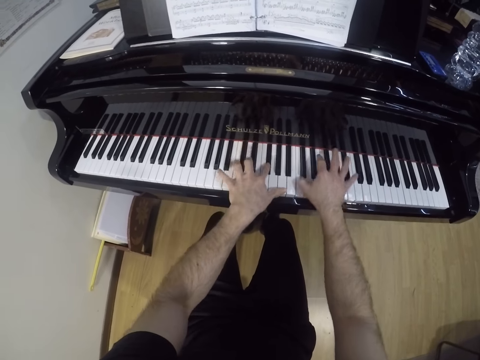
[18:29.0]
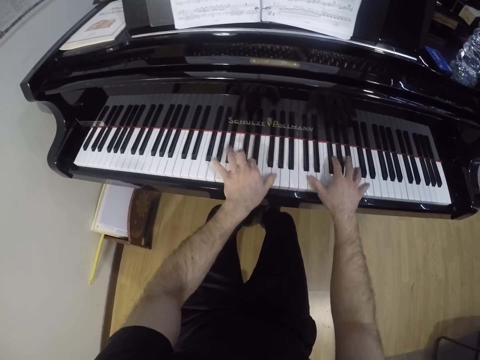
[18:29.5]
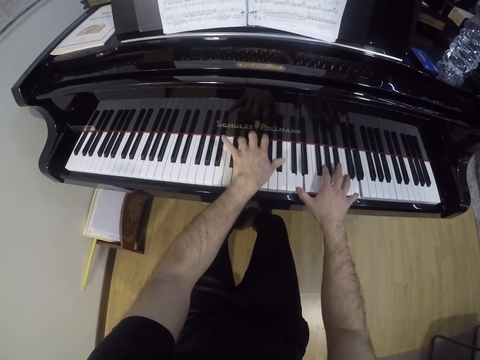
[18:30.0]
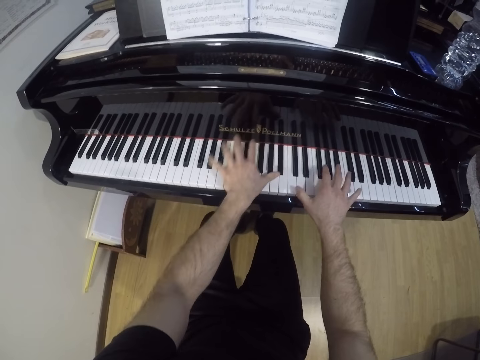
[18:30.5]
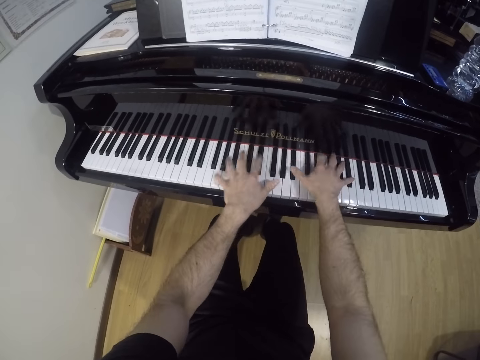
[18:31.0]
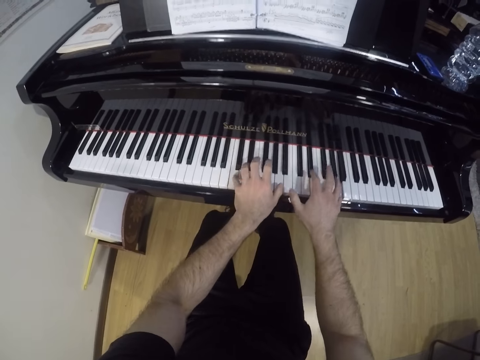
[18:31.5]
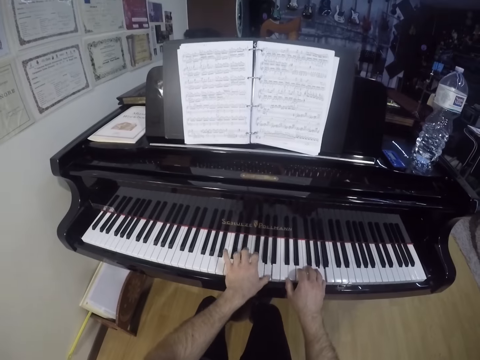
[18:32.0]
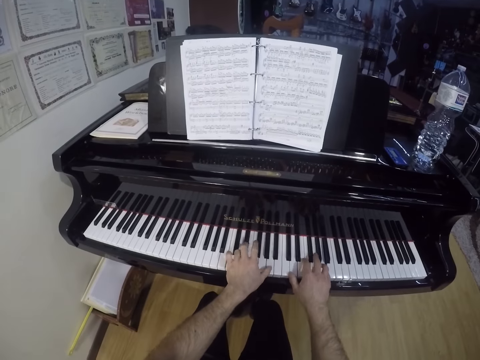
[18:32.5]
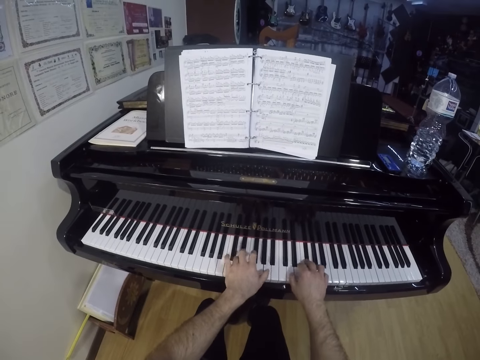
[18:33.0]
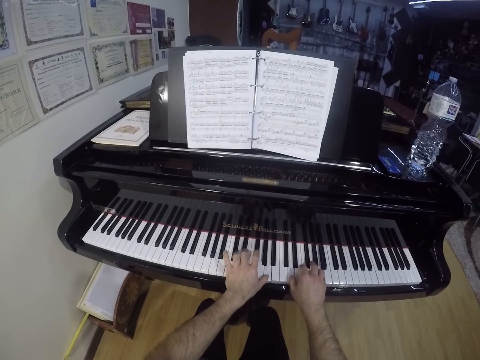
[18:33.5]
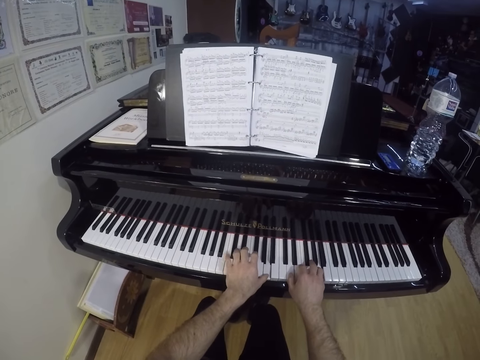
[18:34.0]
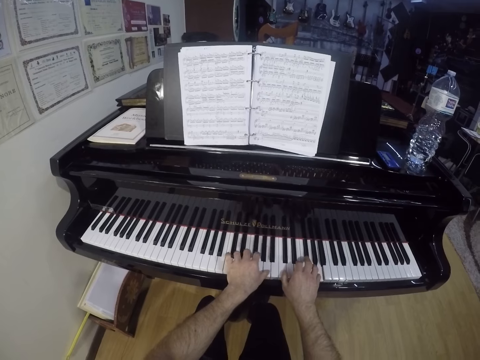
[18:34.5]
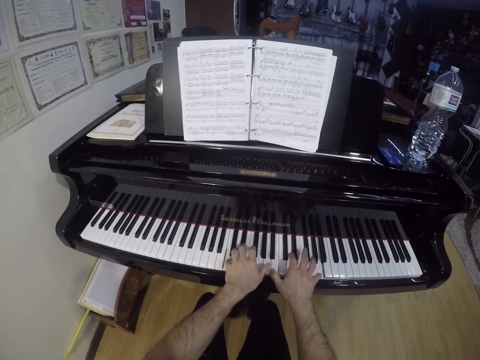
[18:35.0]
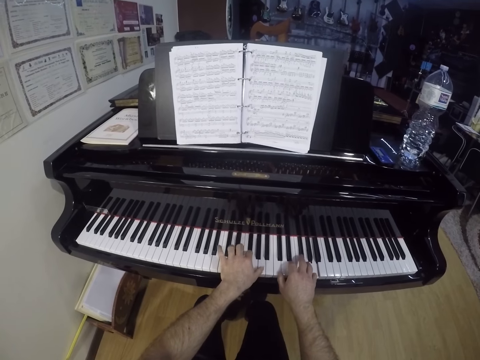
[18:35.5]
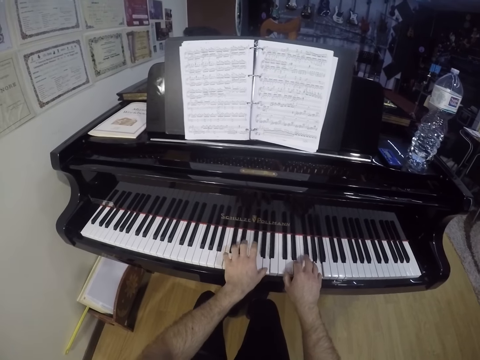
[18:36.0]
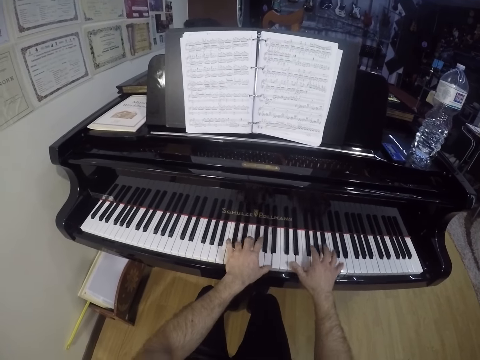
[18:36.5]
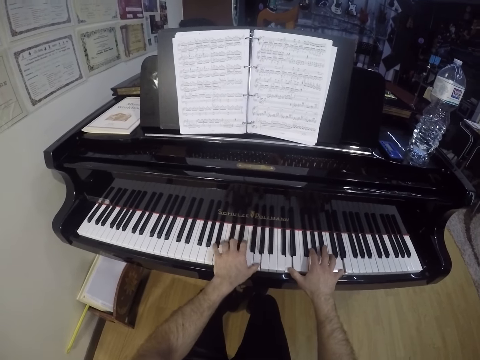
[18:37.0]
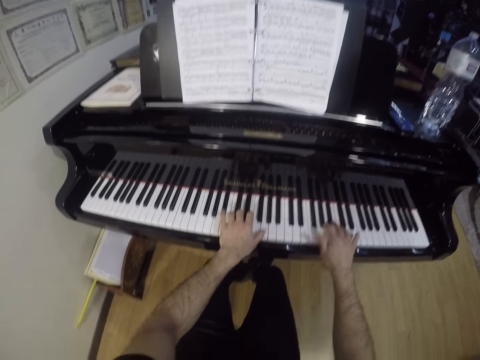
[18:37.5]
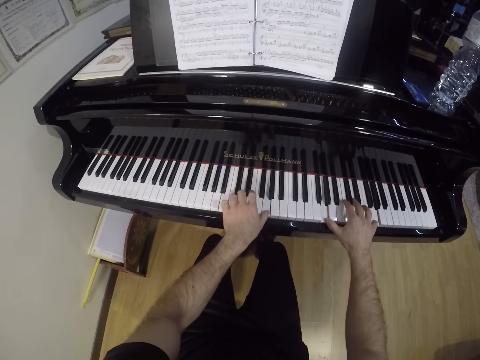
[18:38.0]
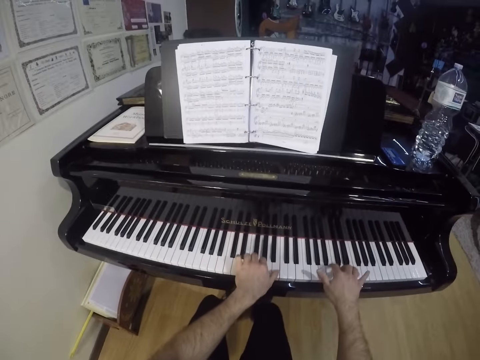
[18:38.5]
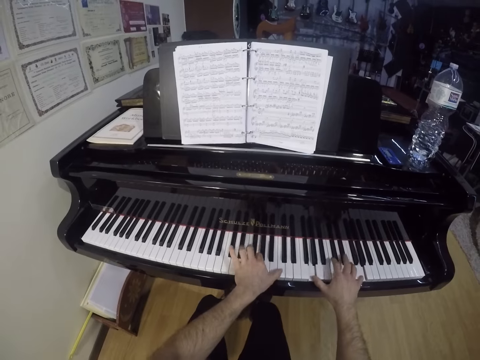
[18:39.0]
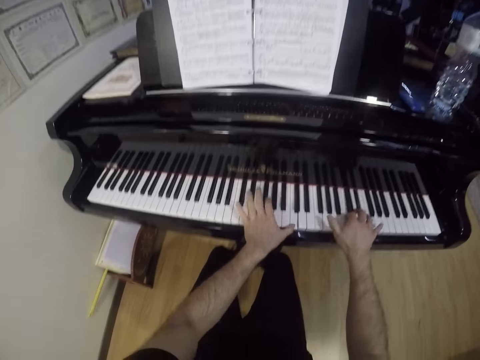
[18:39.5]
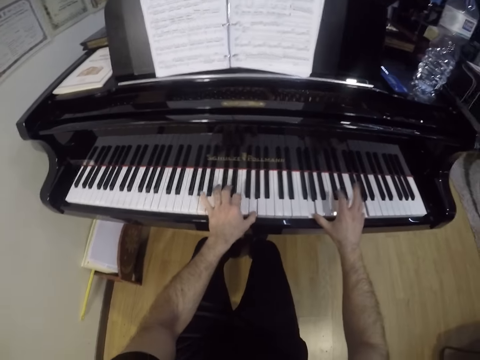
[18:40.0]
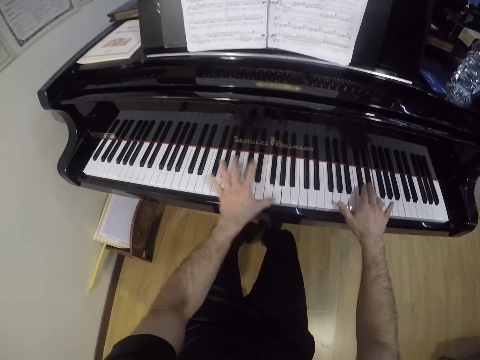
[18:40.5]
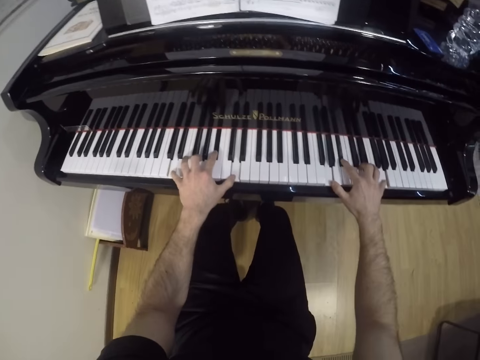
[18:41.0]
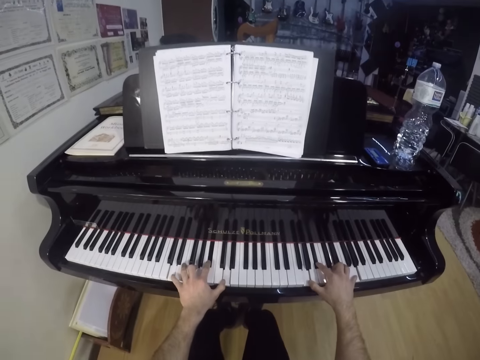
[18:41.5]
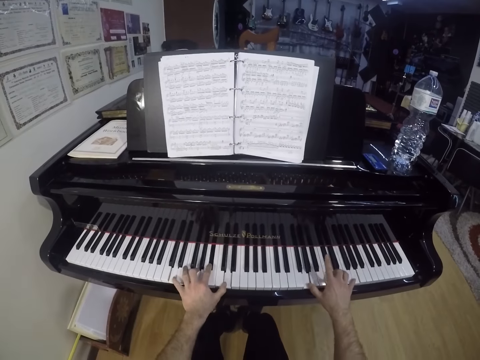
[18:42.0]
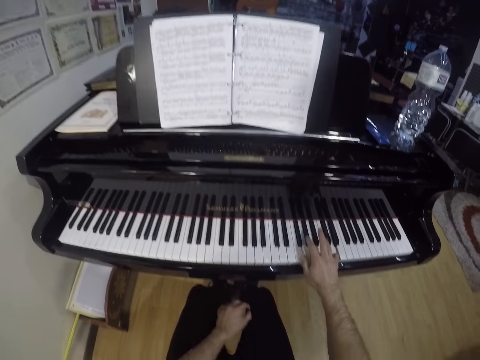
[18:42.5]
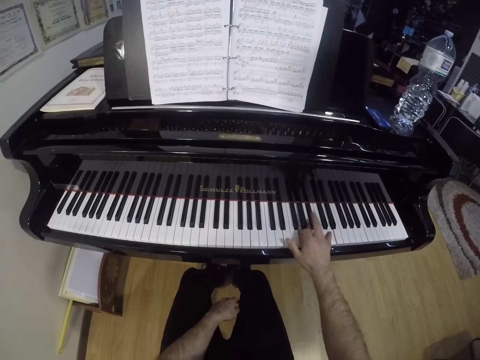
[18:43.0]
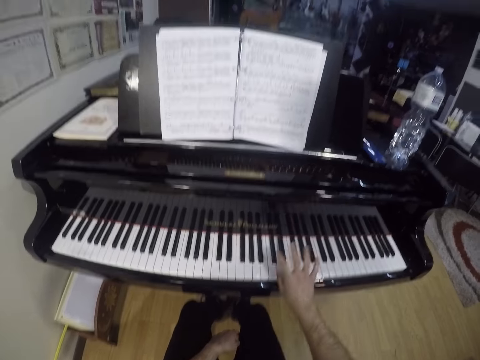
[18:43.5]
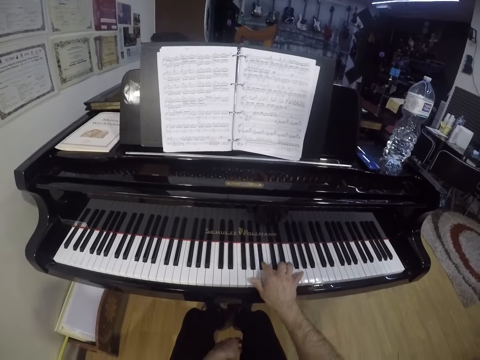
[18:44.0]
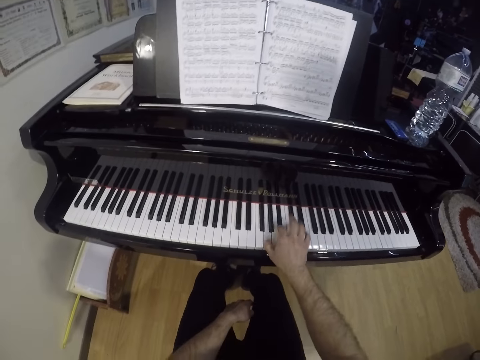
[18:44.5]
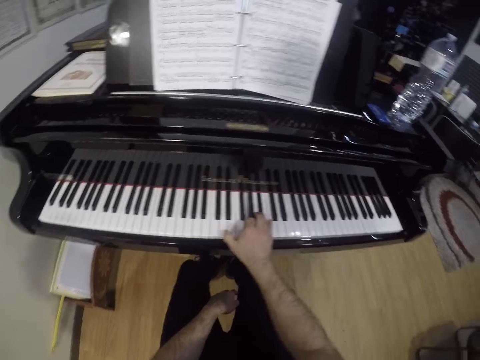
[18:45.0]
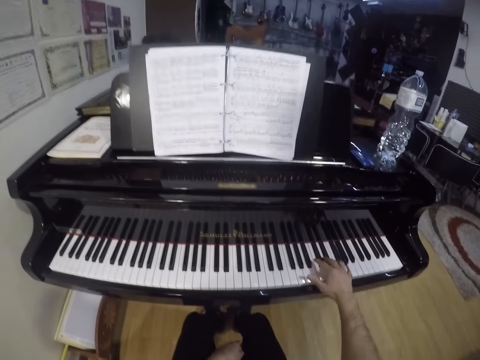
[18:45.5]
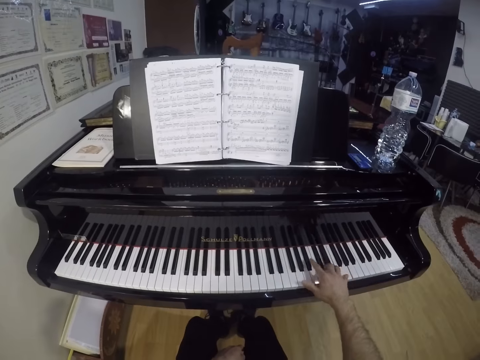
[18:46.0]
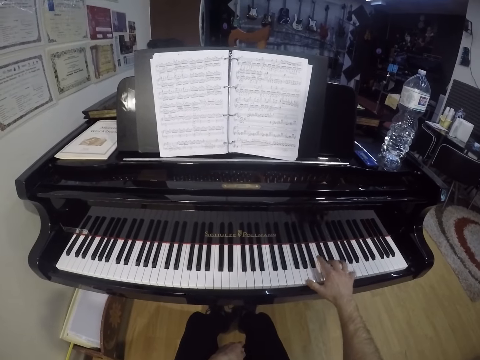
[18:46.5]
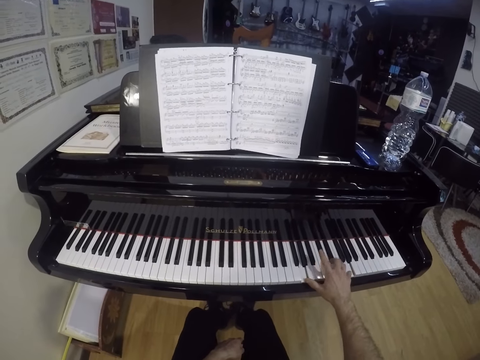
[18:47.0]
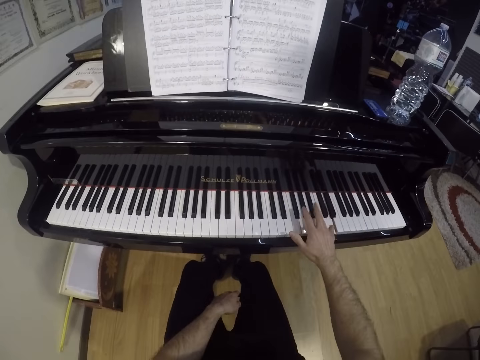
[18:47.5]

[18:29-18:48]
The camera wearer plays the keyboard. He plays the keyboard again. He plays the piano with his right hand. He drops one hand. He plays the keyboard.

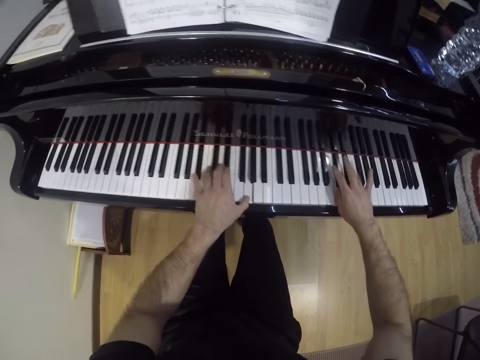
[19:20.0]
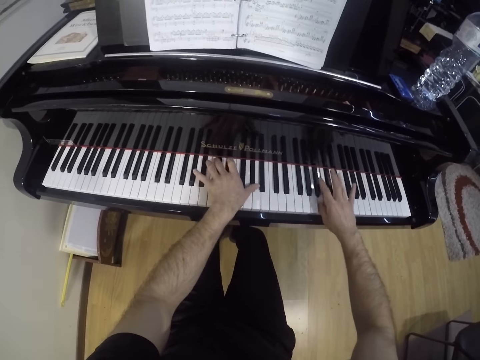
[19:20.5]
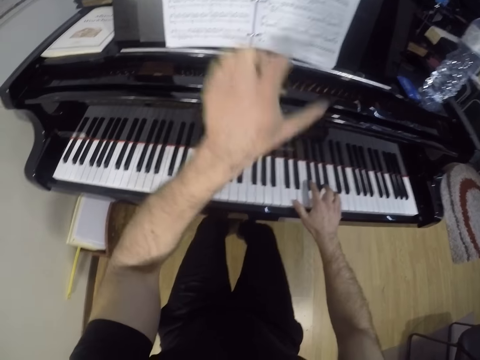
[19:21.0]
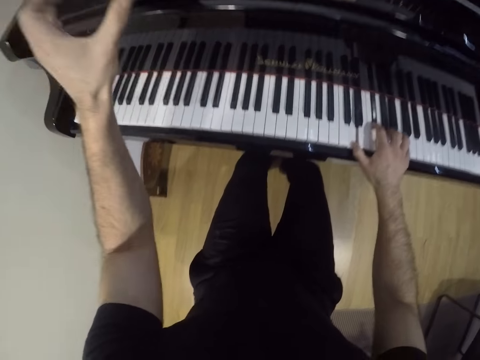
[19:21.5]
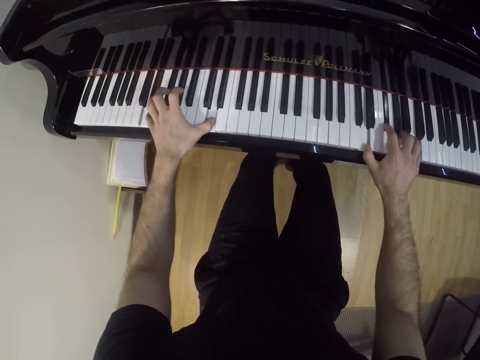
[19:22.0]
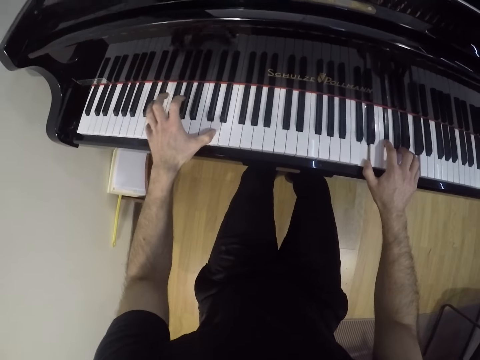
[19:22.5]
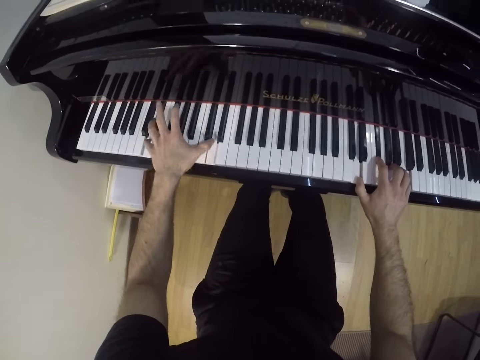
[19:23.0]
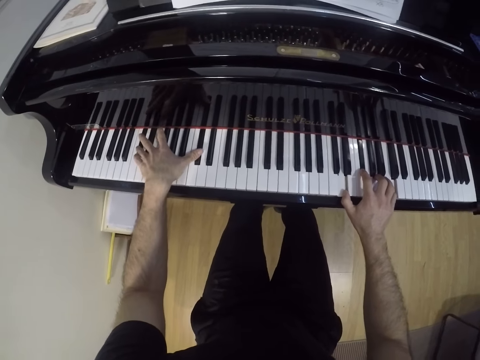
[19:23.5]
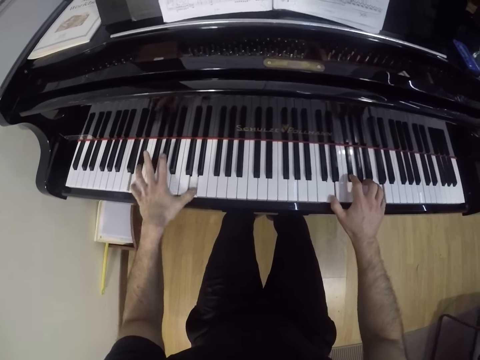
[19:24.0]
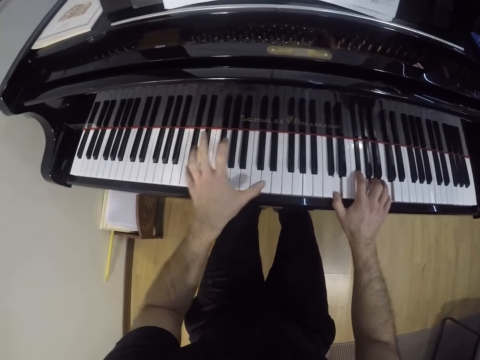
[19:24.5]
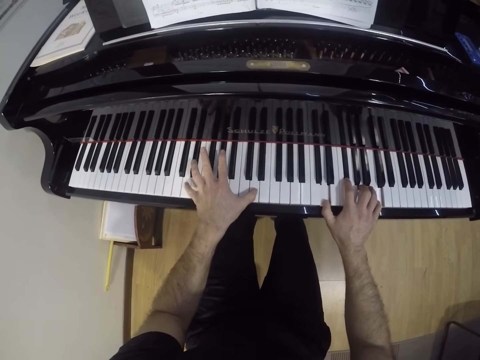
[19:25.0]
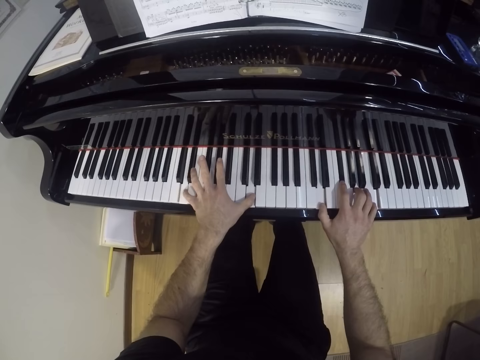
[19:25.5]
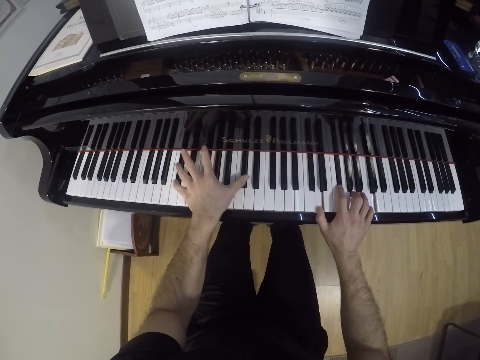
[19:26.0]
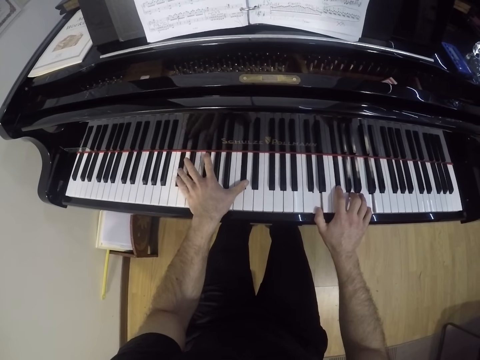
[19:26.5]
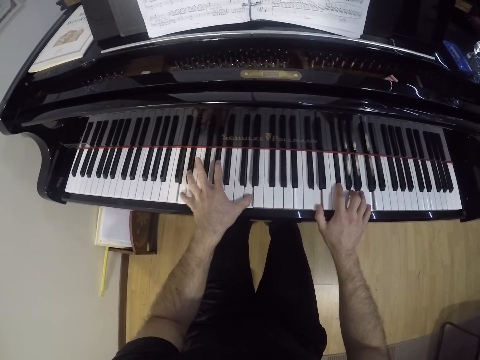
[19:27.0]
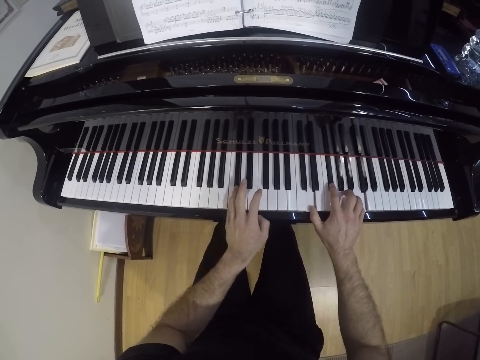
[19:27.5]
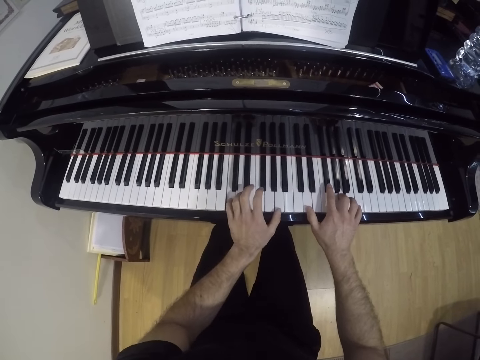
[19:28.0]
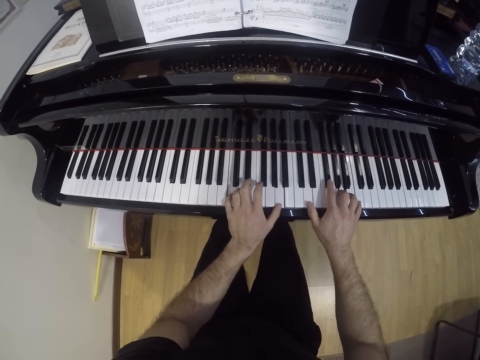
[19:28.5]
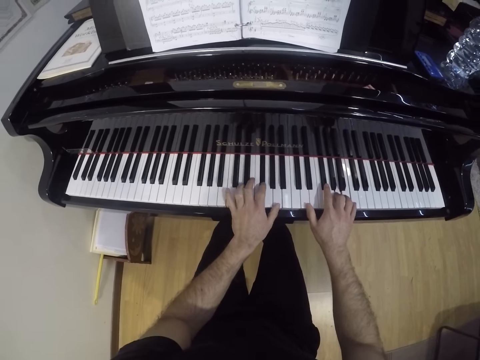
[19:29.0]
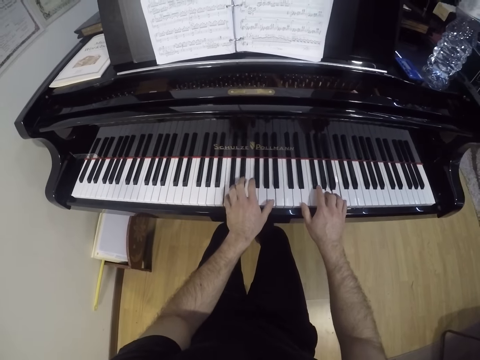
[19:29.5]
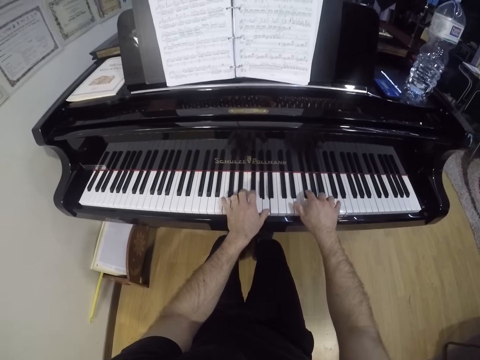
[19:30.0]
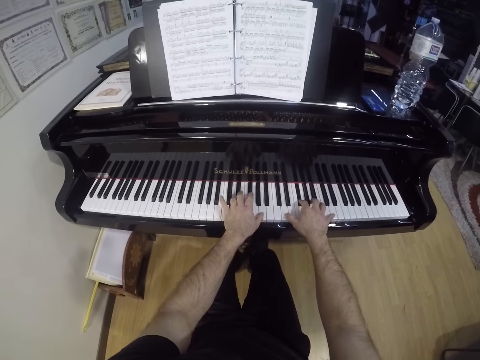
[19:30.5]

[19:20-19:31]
The camera wearer raises a hand. They play the keyboard with one hand.
